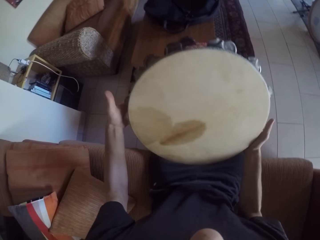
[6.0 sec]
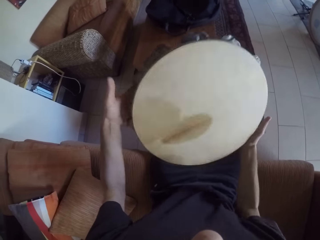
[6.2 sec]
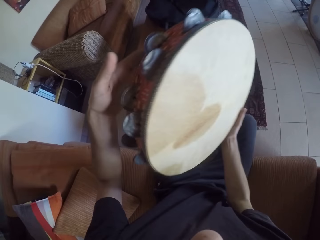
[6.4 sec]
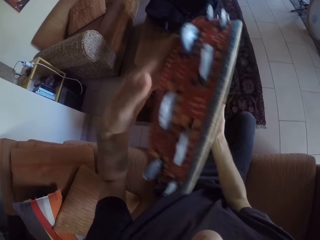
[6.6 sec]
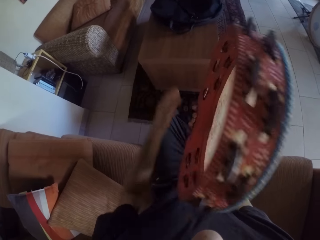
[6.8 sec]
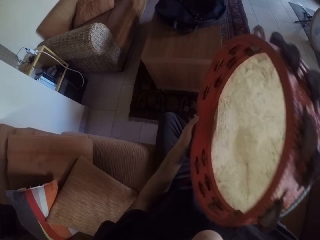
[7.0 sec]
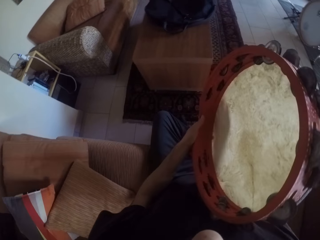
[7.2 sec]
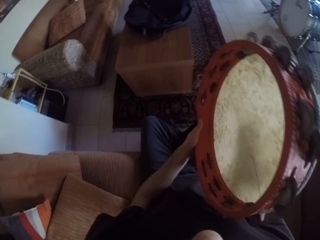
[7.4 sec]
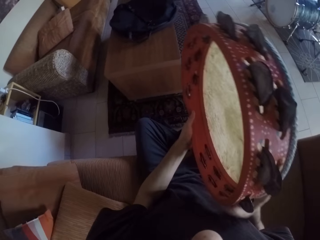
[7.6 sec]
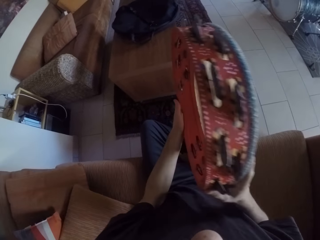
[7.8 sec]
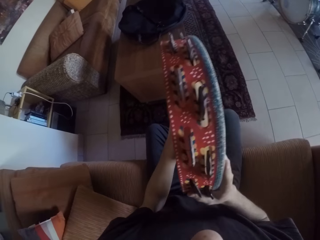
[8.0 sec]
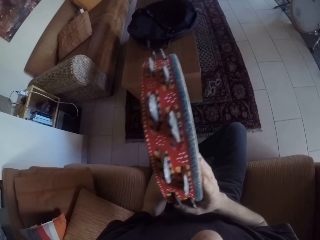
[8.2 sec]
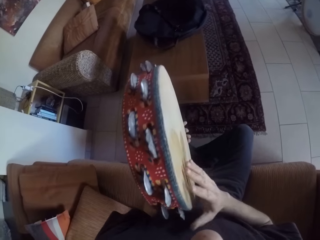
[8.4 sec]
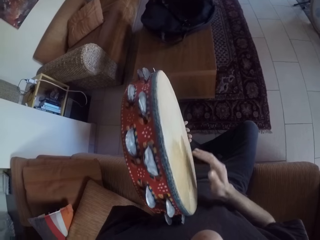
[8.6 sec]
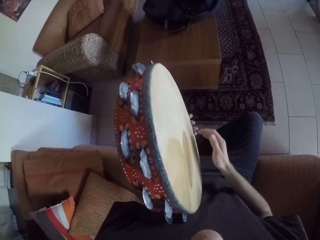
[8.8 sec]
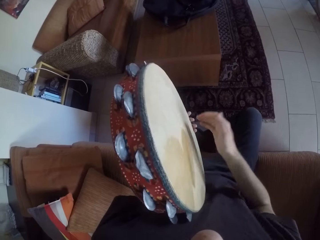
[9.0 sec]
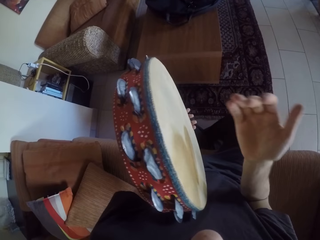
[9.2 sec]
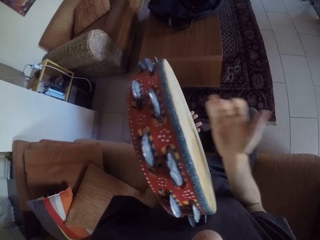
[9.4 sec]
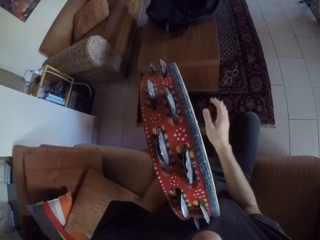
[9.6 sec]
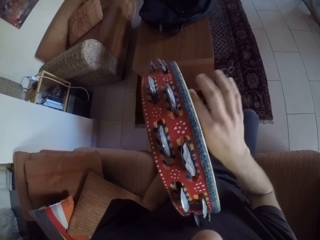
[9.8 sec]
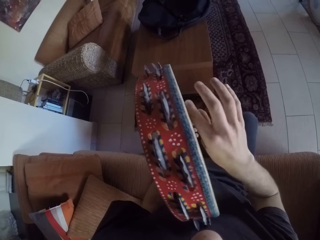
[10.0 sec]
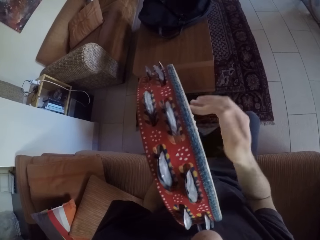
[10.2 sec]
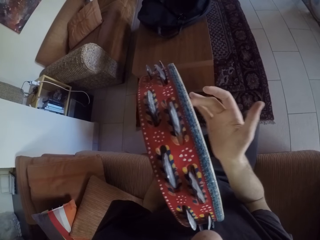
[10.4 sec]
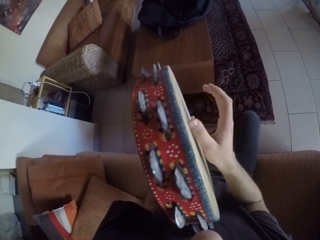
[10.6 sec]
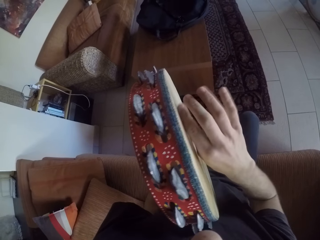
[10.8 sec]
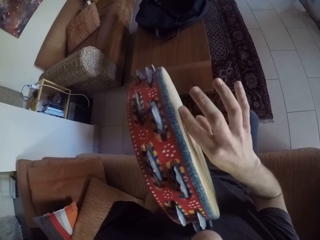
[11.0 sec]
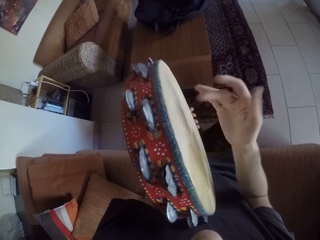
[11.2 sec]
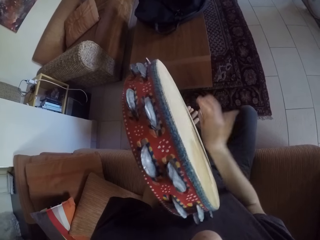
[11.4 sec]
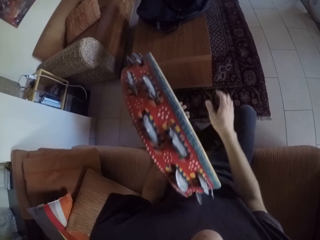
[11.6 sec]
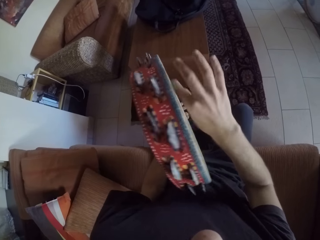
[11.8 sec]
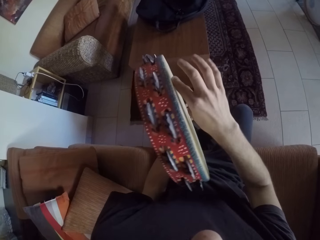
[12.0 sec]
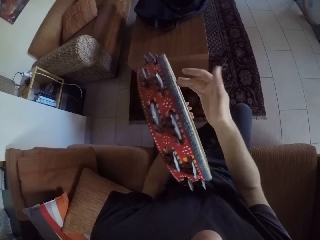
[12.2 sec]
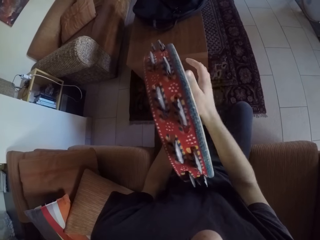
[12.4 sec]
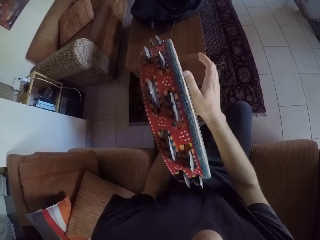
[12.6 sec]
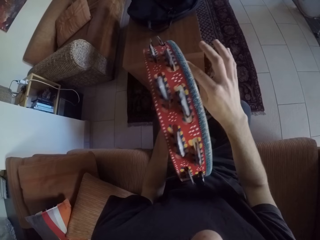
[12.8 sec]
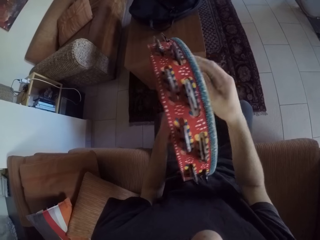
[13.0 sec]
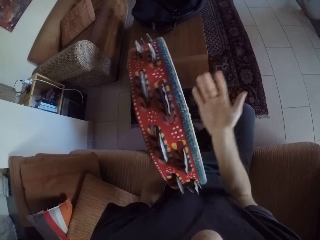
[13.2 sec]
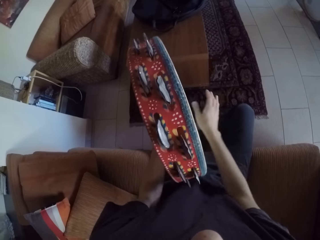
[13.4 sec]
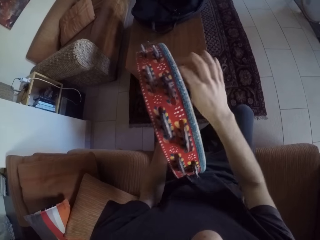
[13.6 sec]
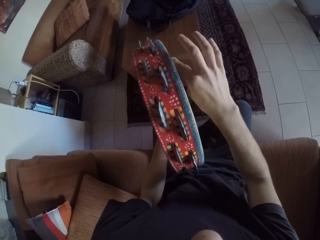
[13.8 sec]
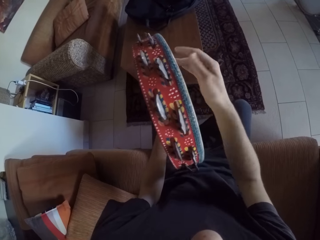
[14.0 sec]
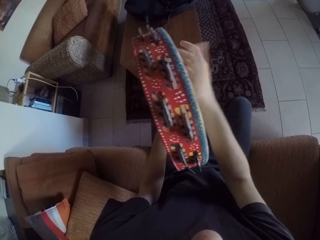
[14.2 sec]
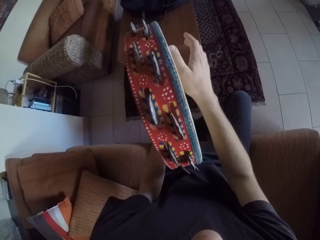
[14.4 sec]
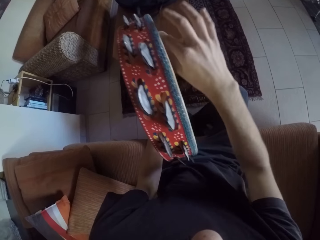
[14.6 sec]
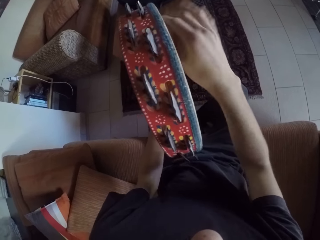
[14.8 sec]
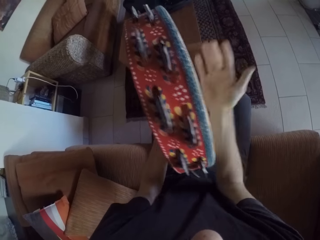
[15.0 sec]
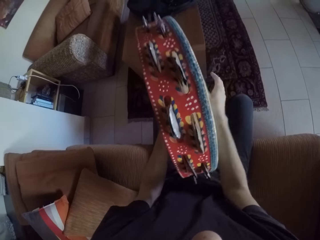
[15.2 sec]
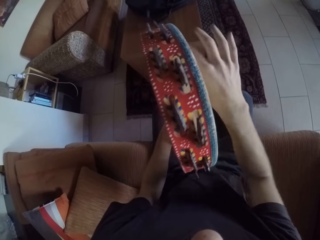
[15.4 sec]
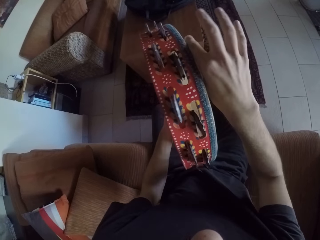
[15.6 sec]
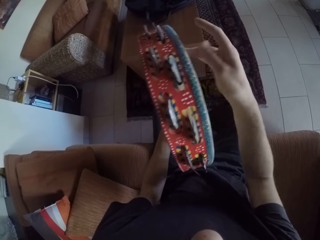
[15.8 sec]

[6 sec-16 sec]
The camera wearer flips the tambourine vertically with both hands. He lifts his hand. He plays the tambourine in his left hand with his right hand.

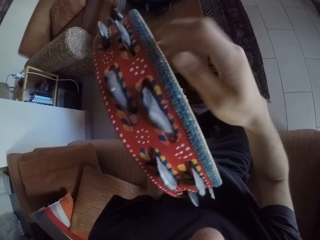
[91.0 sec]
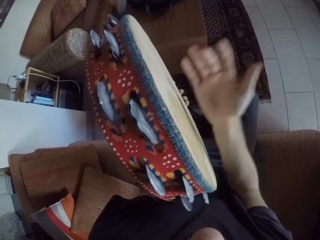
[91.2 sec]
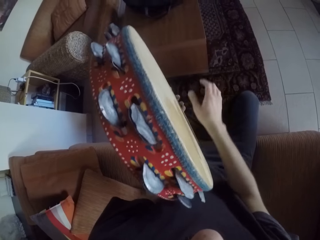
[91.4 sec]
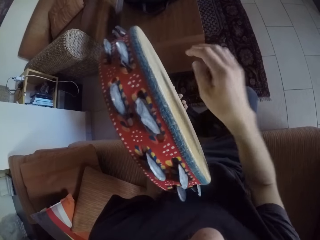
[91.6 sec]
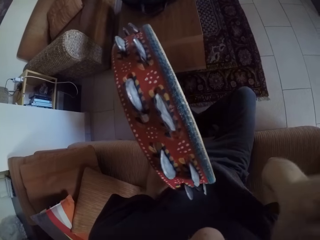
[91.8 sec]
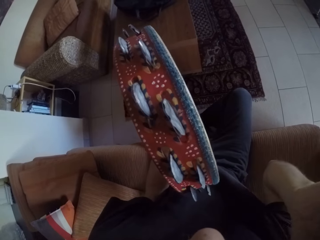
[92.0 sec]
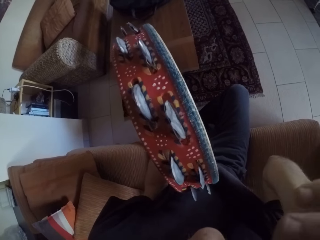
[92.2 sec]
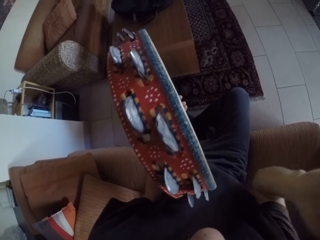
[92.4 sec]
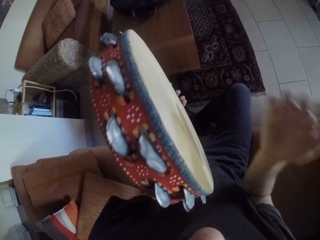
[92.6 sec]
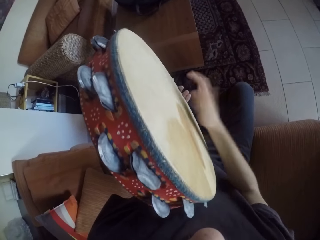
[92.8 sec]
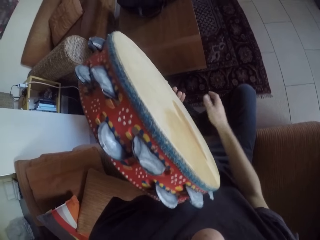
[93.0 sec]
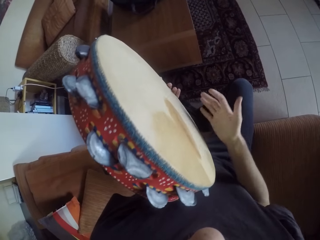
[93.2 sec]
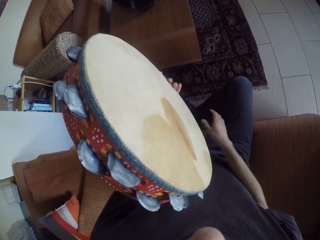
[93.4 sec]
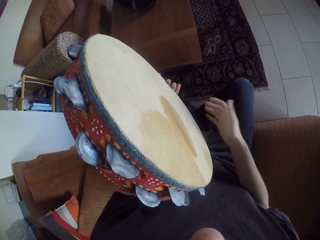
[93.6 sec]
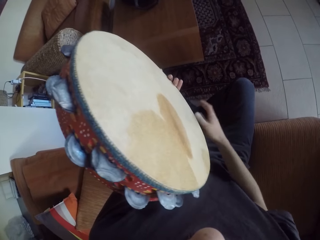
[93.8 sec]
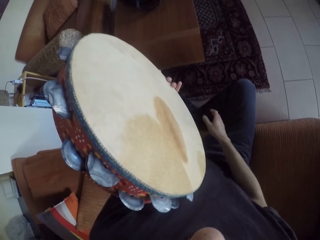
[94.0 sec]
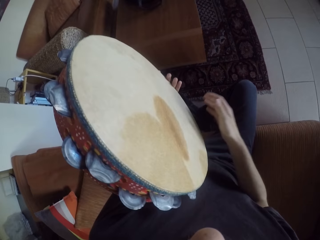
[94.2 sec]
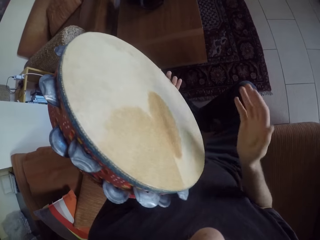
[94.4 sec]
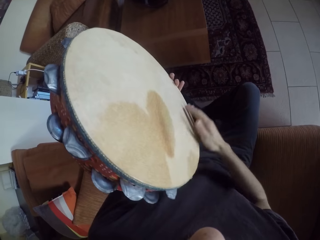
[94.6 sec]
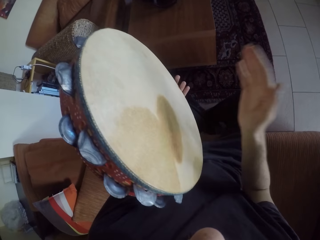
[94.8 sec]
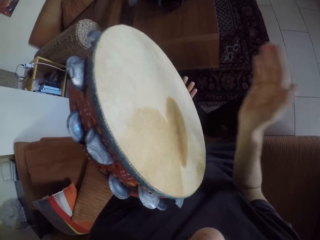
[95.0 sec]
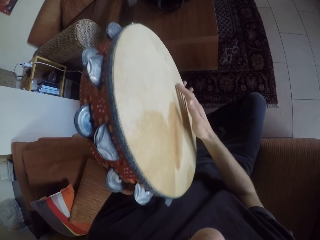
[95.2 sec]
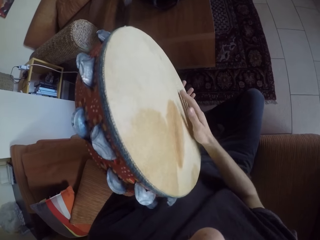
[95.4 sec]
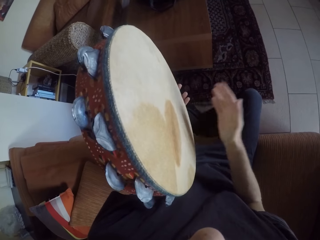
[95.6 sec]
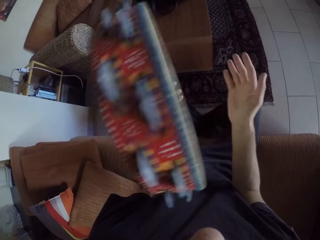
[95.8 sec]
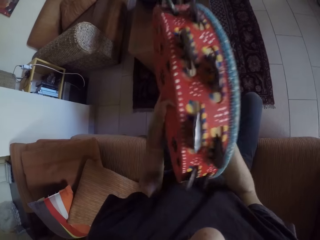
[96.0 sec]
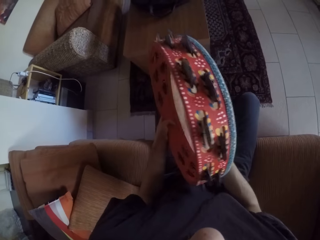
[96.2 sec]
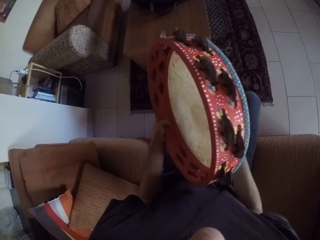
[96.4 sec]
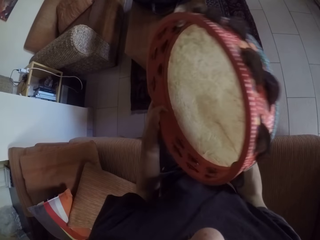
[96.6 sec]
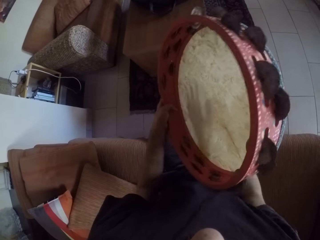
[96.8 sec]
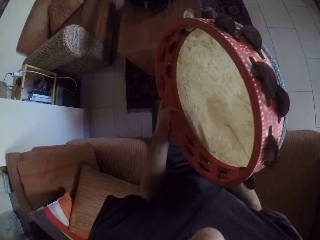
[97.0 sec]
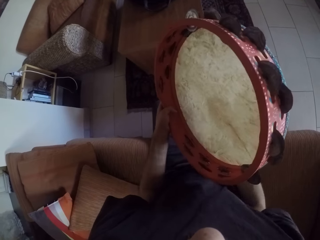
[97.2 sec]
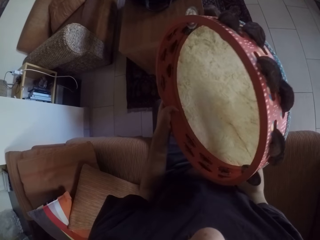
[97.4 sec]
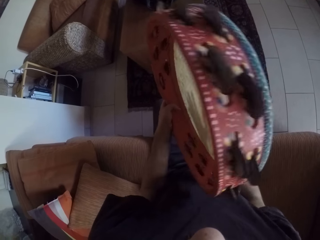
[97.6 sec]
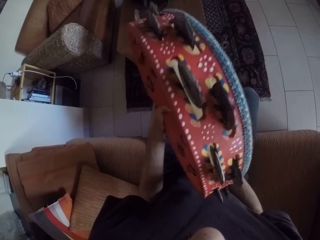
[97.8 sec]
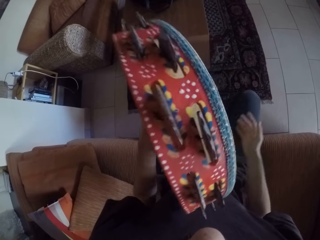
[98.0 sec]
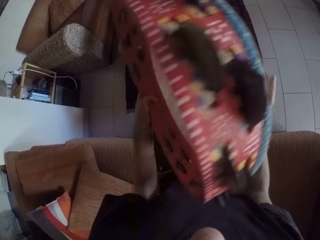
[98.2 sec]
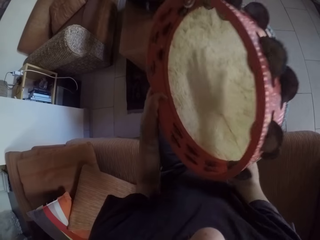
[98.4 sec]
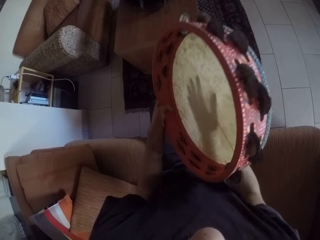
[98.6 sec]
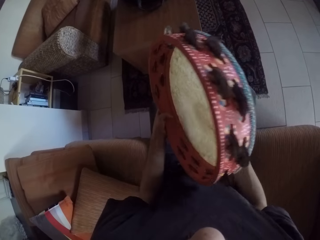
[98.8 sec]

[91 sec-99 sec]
The camera wearer lifts his hand. He plays the tambourine.

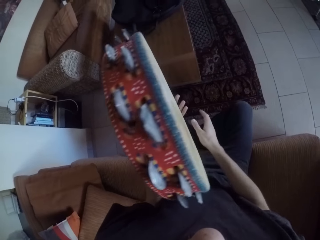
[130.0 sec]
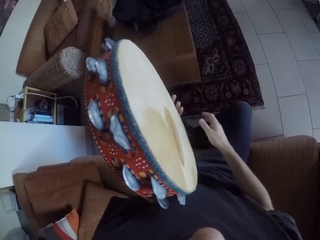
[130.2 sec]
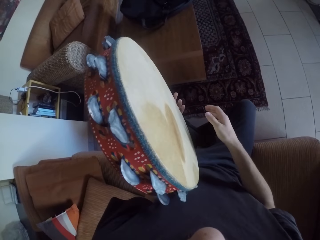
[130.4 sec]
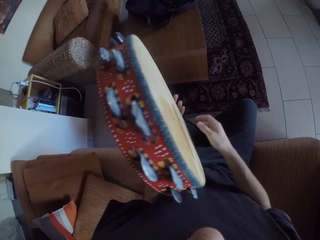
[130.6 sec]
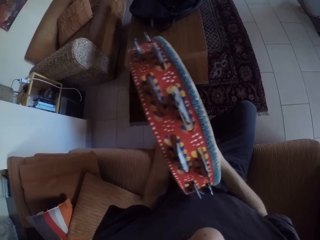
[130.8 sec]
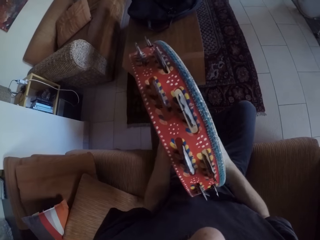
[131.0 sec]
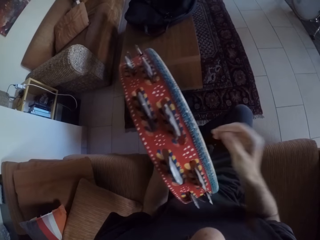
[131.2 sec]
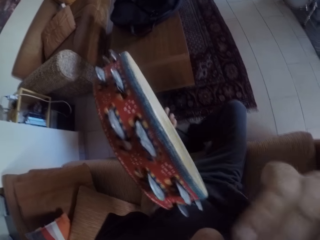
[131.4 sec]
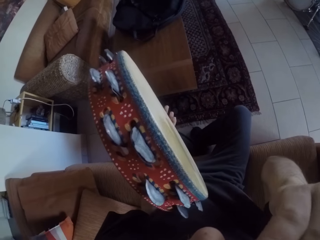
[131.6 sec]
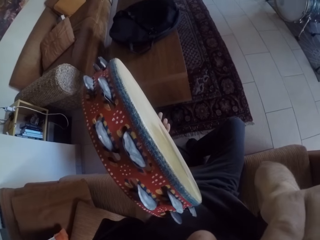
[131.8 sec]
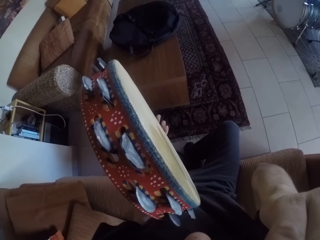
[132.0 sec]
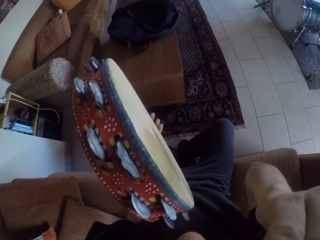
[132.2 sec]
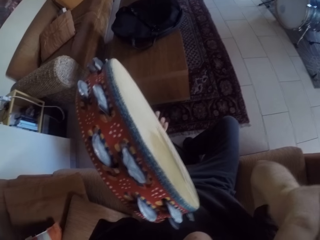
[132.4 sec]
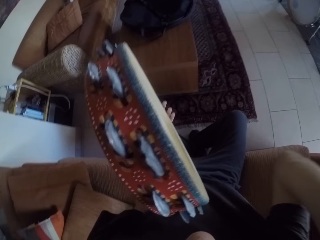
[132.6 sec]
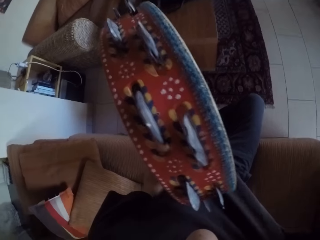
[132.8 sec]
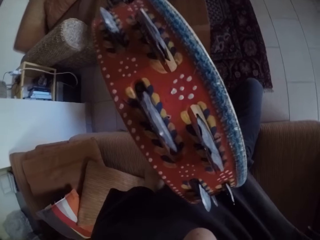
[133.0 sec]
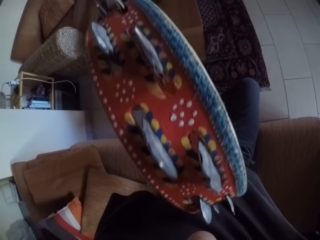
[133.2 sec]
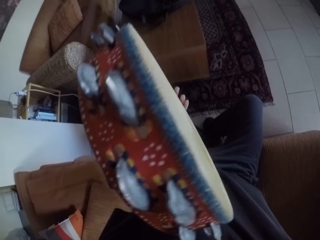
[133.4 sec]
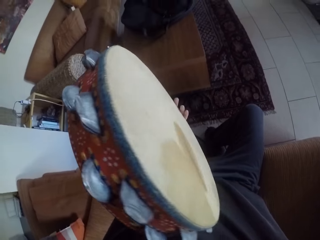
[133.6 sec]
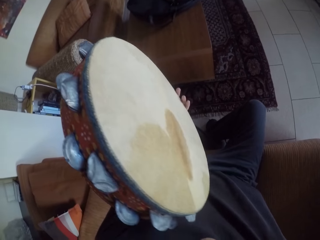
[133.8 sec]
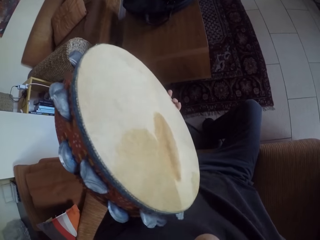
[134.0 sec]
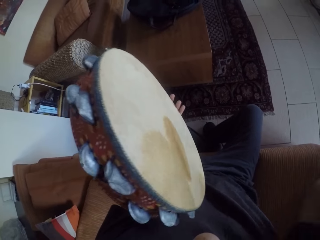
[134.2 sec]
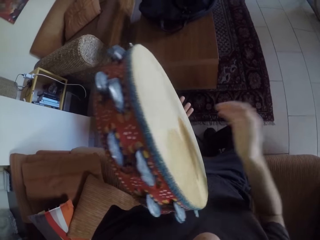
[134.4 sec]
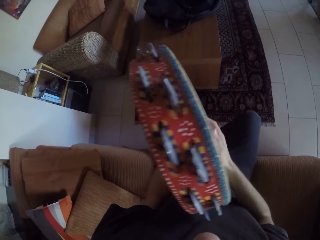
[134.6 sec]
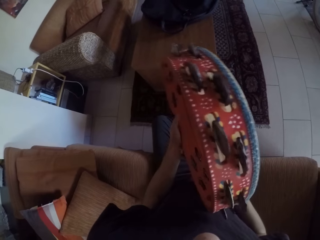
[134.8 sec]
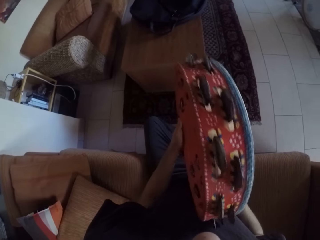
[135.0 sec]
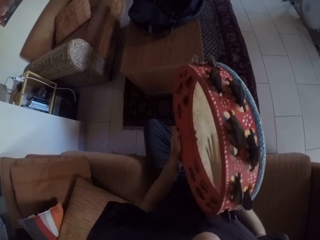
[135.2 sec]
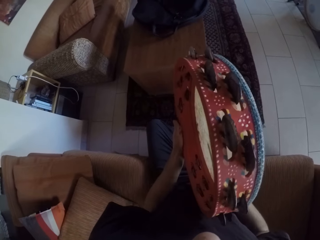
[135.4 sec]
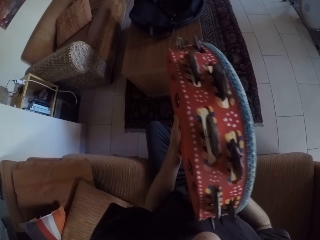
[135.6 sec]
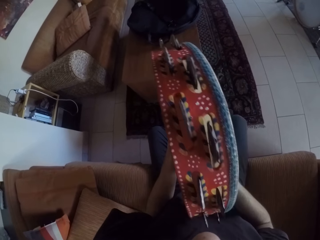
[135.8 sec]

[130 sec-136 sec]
The camera wearer lifts his hand.
